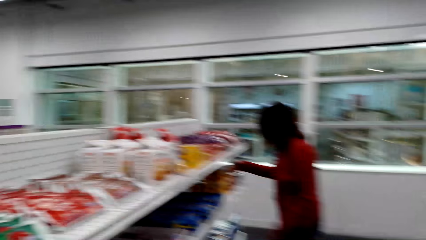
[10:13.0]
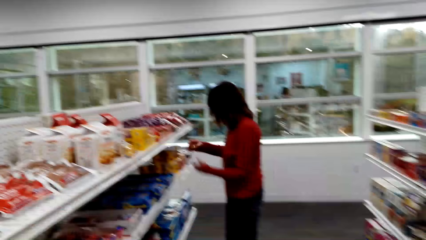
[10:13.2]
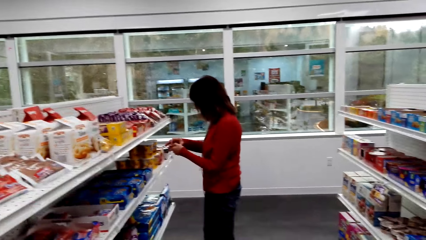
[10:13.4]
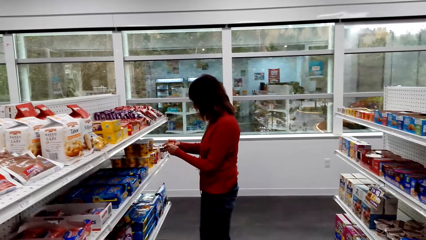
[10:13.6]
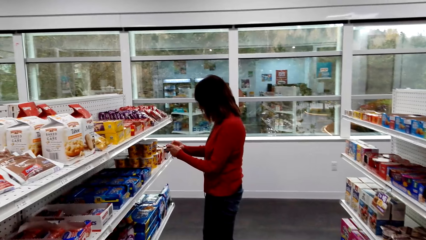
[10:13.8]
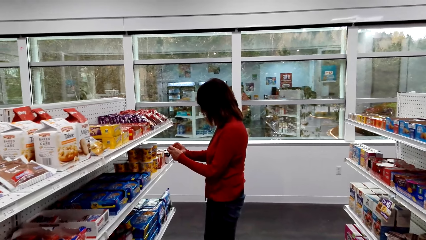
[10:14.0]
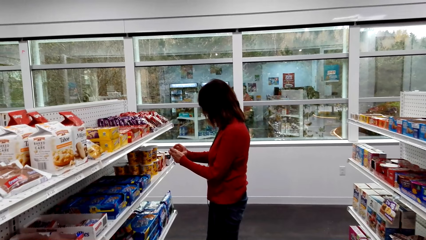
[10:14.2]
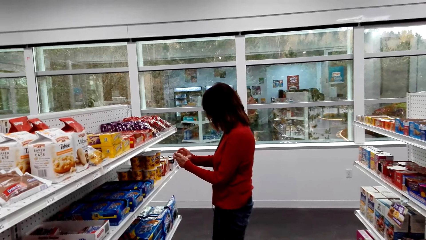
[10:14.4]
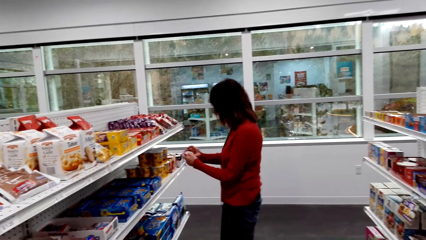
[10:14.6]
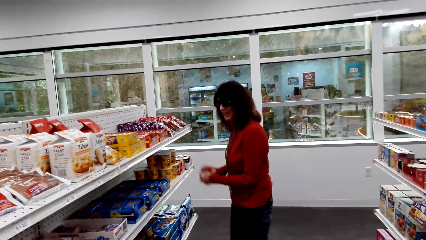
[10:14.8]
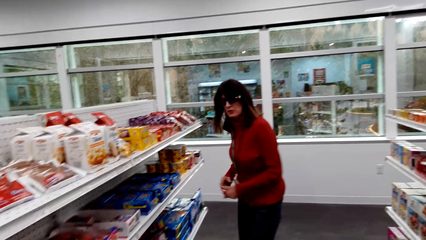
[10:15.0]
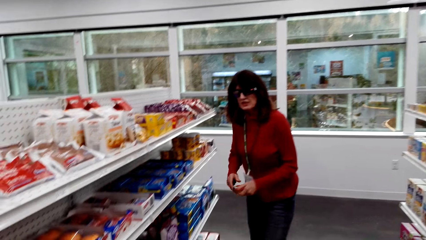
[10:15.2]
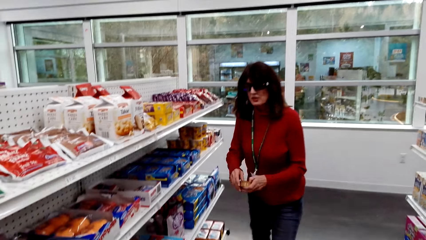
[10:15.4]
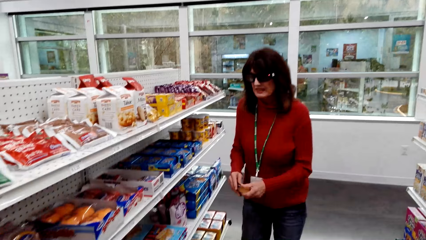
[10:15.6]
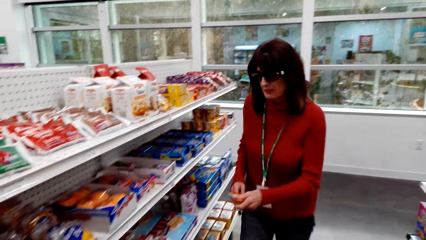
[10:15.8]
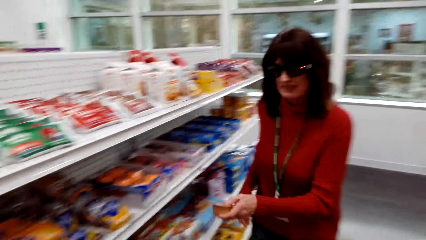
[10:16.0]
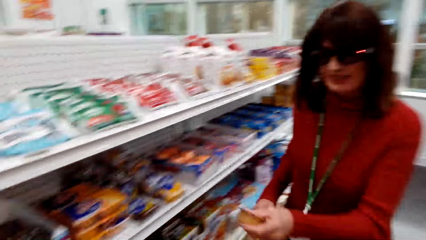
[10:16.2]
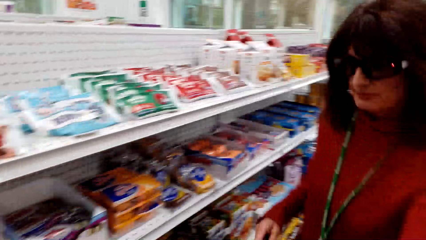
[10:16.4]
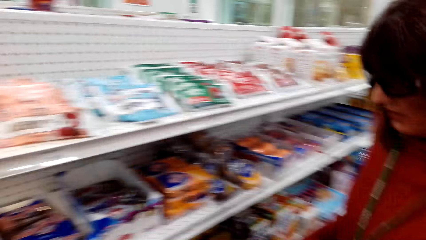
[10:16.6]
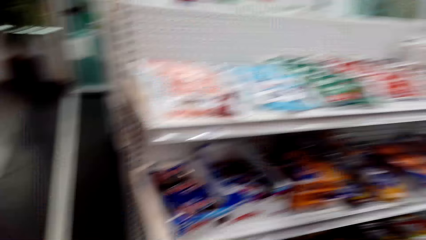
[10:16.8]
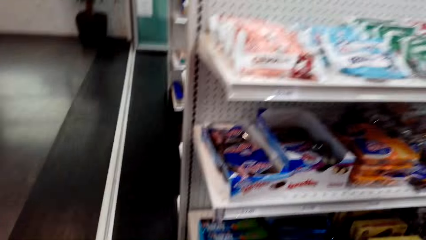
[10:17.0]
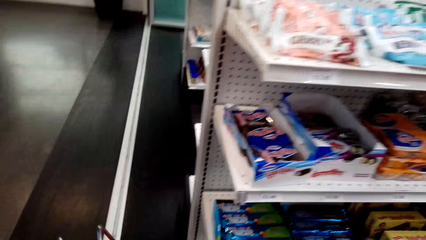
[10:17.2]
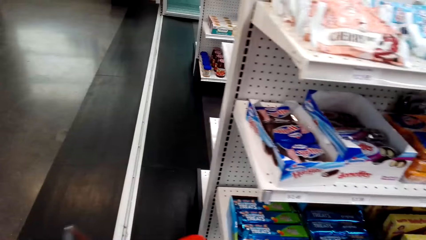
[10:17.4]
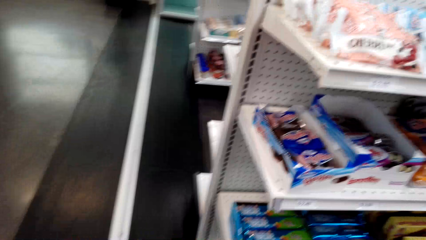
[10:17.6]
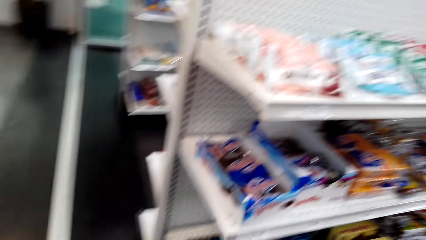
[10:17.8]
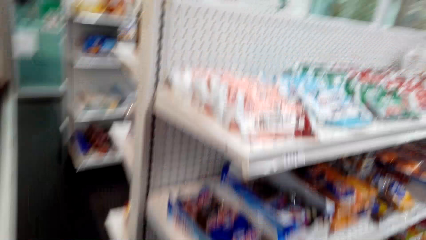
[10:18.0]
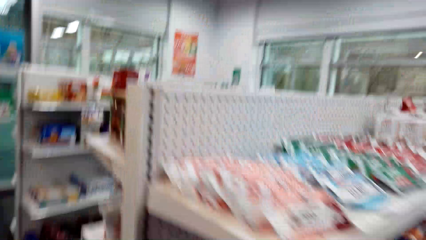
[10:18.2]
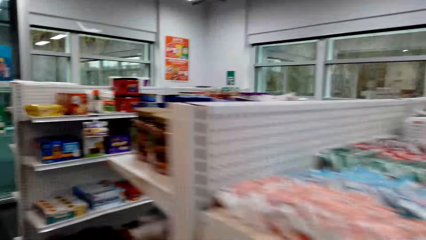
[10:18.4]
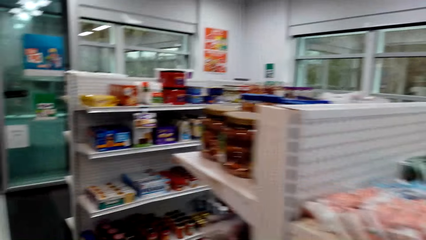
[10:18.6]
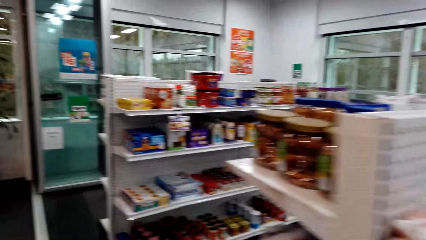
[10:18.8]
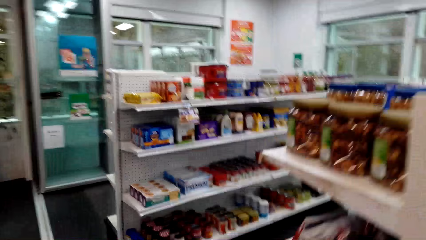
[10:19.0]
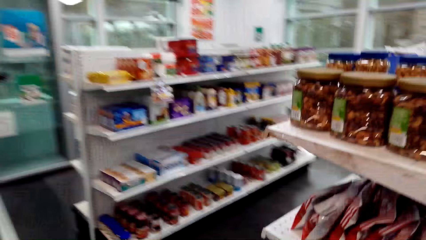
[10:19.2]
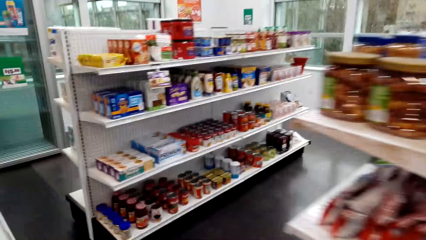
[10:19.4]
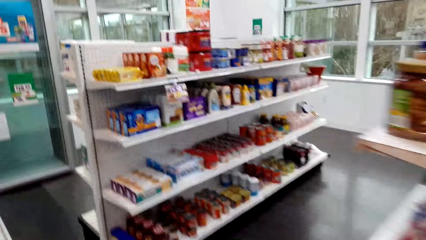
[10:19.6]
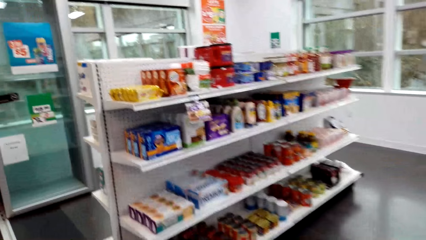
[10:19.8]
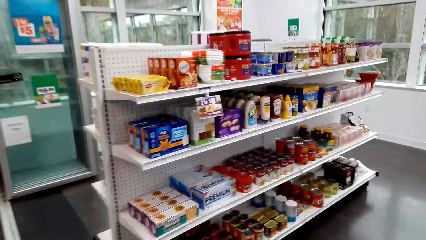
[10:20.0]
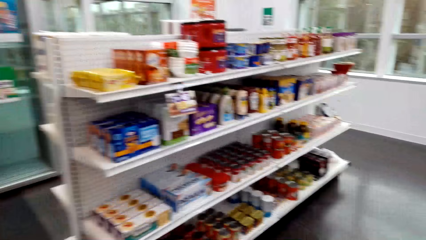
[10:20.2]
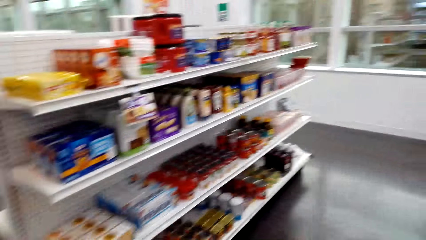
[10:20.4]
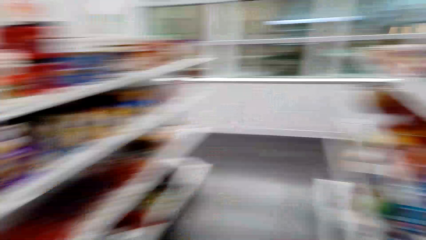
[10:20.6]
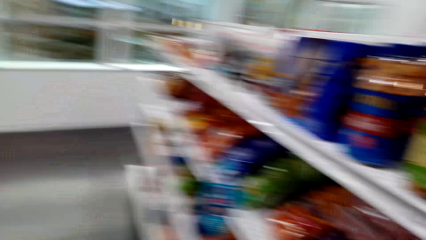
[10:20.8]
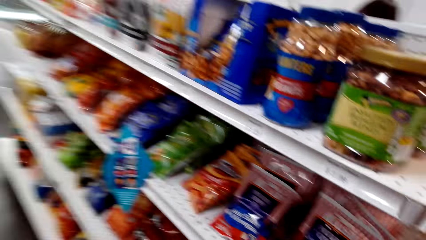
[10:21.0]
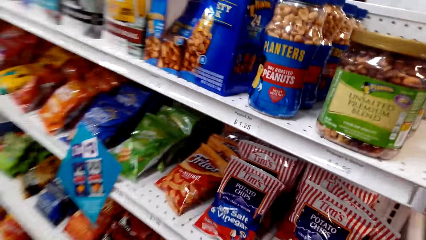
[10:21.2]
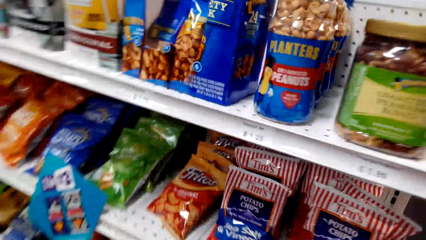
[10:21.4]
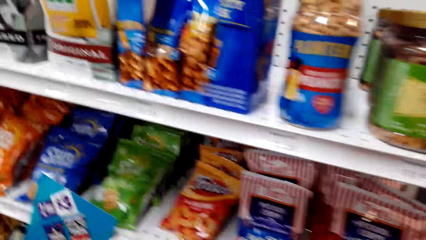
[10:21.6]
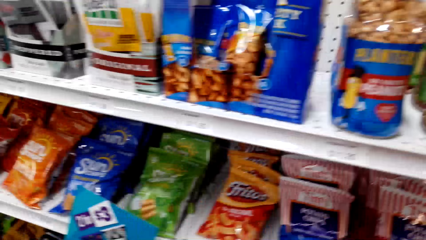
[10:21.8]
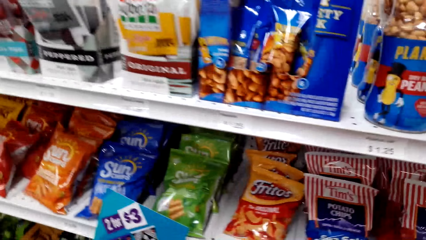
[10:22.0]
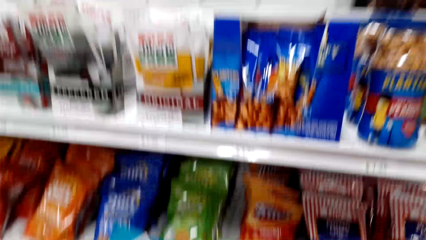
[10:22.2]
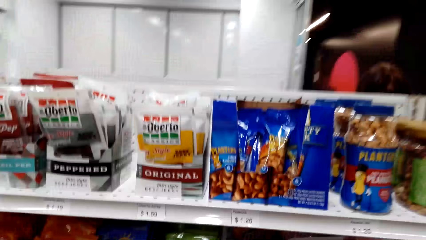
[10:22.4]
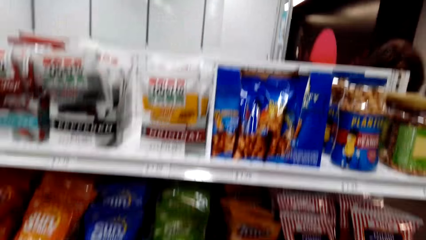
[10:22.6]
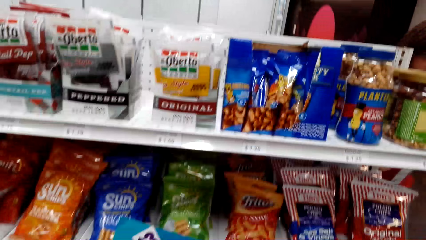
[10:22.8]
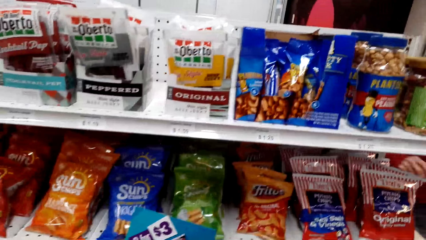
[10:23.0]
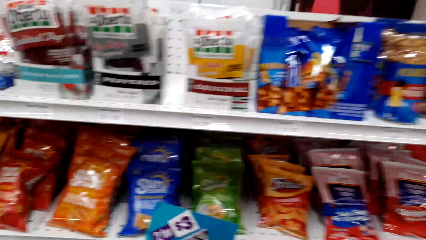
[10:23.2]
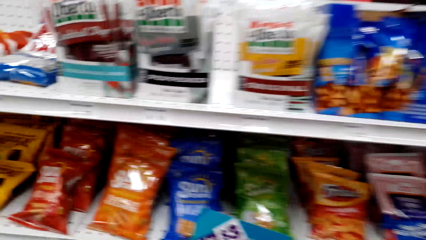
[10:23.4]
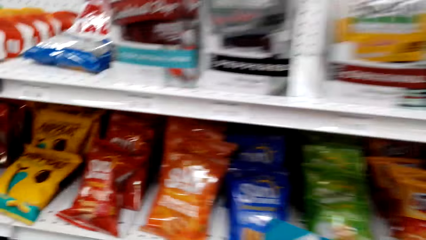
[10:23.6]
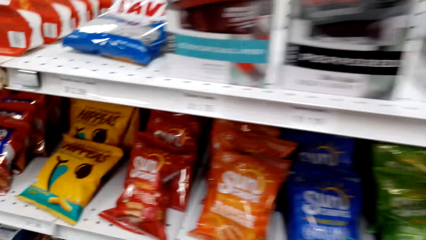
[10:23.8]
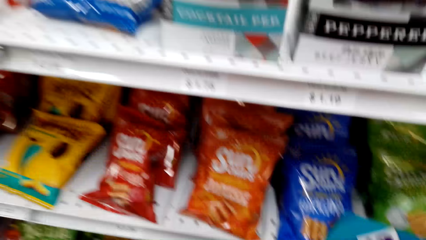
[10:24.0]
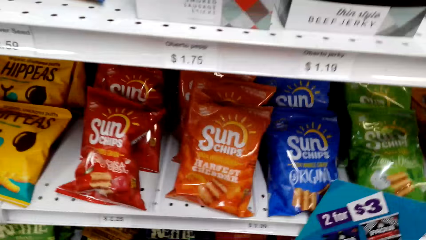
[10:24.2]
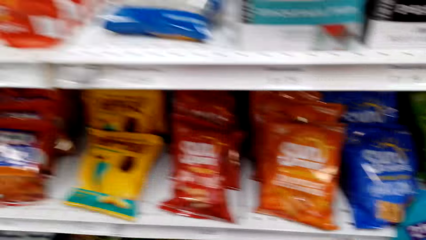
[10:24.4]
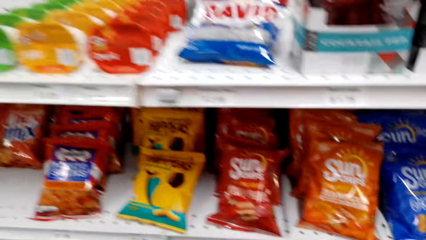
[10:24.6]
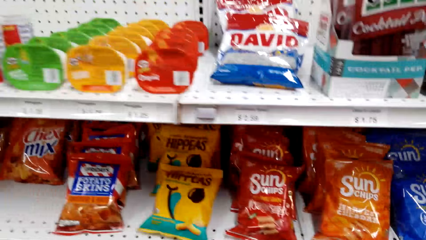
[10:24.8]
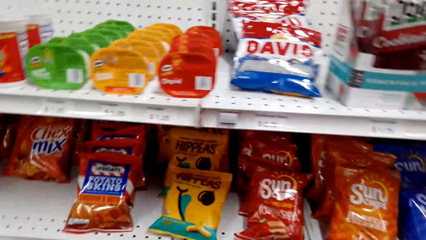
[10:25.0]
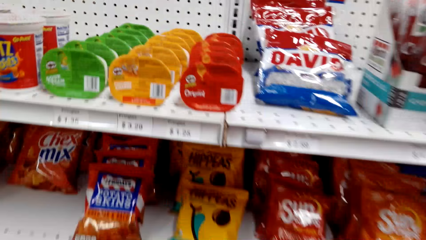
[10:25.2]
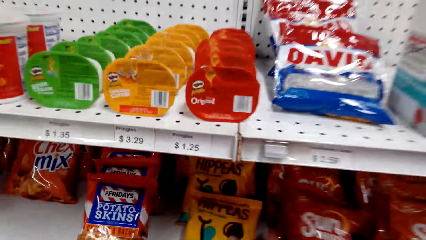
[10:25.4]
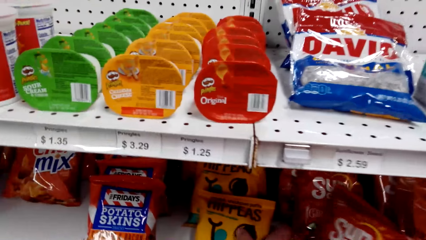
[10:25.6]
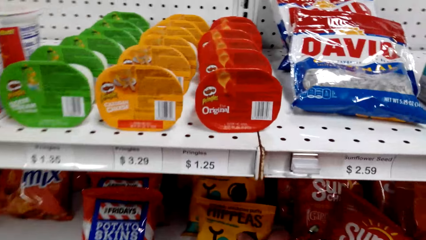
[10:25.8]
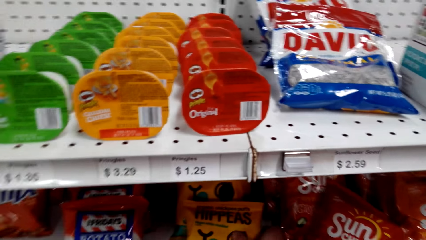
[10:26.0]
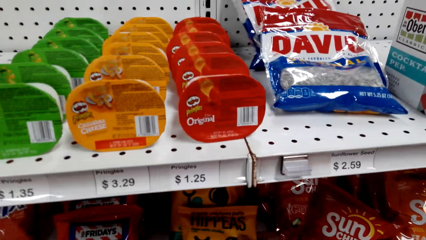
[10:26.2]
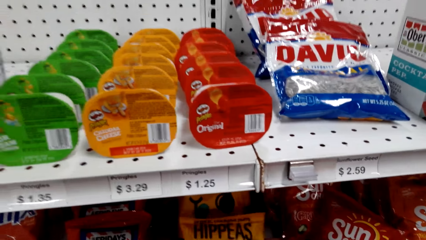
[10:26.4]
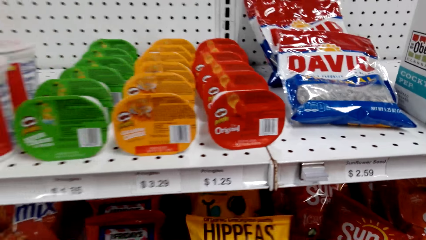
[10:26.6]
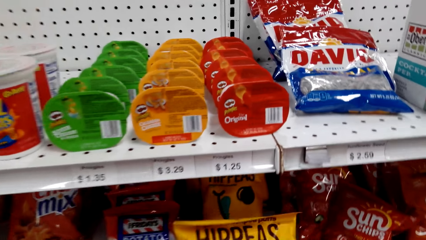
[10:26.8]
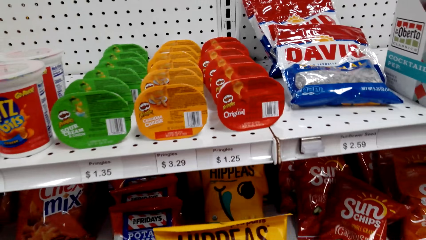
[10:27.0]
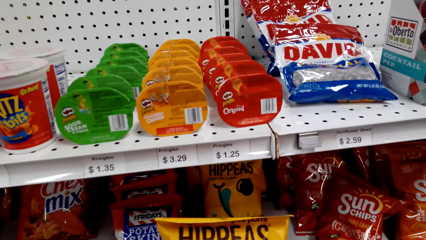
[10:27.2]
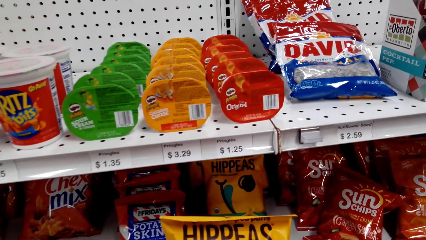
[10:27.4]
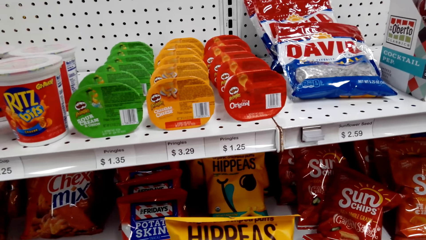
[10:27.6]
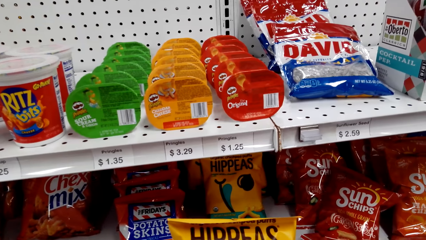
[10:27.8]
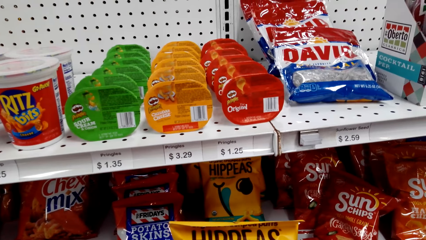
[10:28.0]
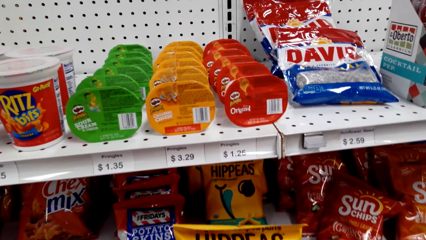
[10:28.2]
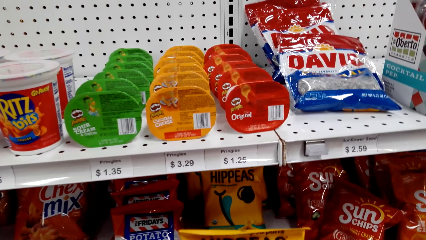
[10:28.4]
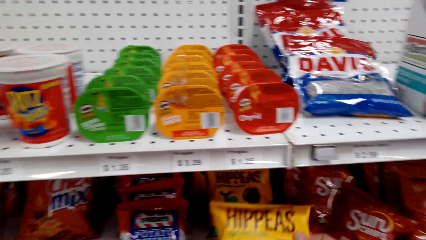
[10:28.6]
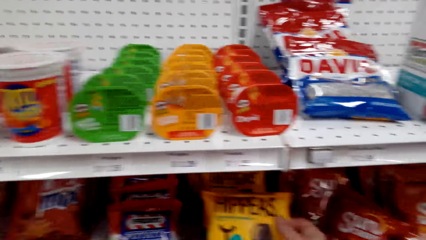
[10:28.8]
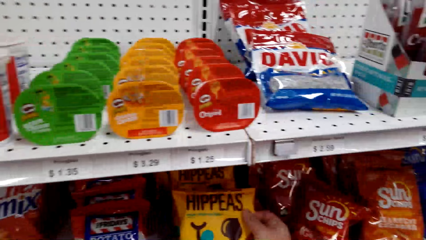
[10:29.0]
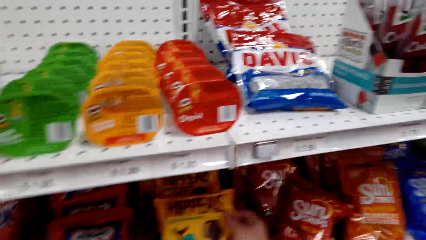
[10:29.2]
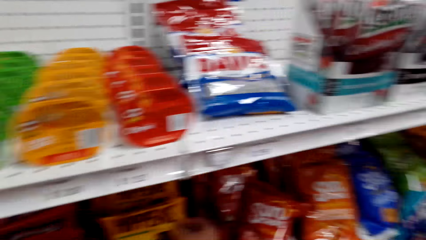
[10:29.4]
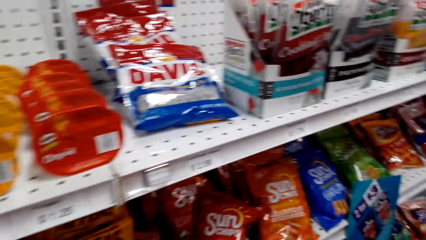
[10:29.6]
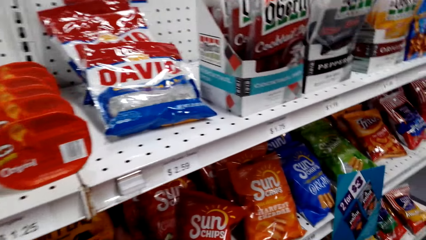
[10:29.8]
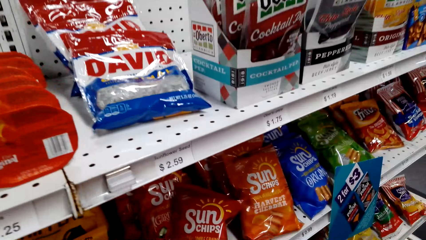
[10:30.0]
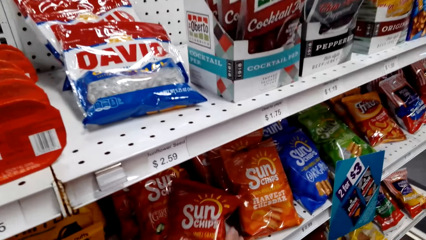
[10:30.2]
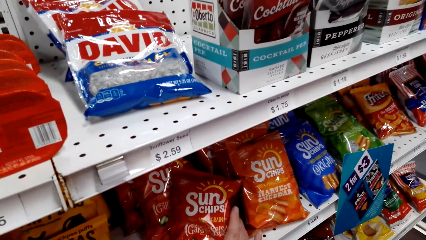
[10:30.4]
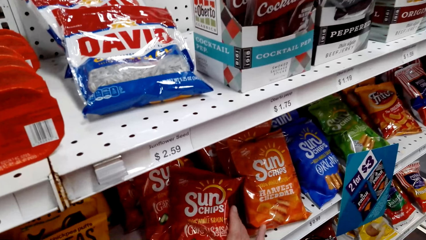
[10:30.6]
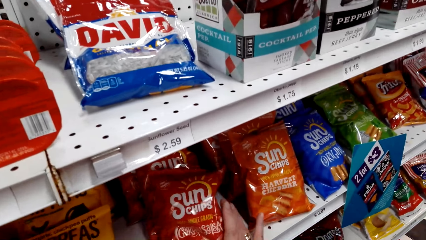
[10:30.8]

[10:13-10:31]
A woman picks ground nut beans and places the ground nut beans in a basket. The camera wearer picks a Hippeas pack. They put back the Hippeas pack on the shelf.
